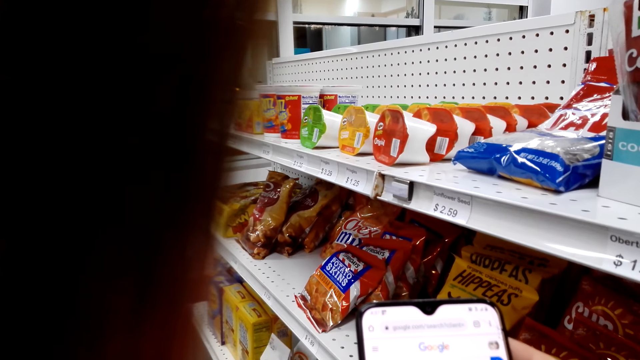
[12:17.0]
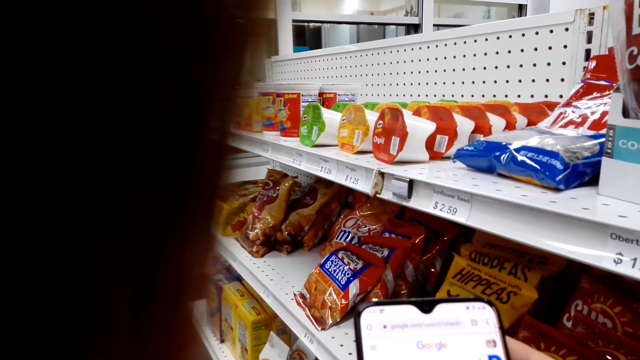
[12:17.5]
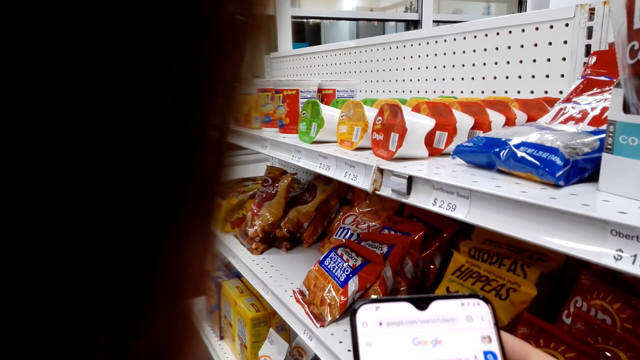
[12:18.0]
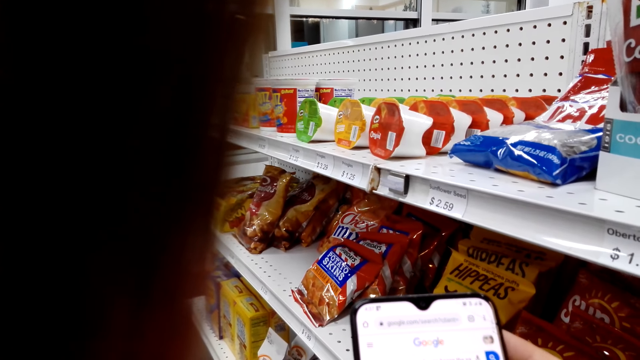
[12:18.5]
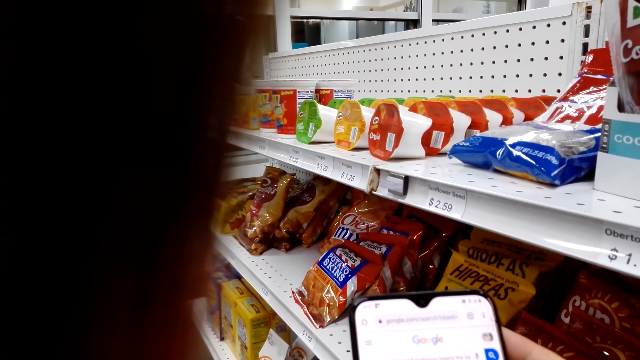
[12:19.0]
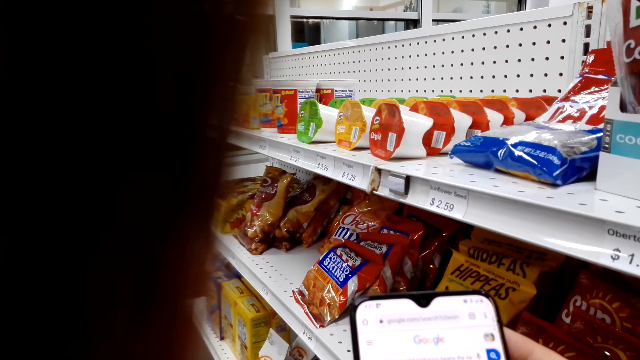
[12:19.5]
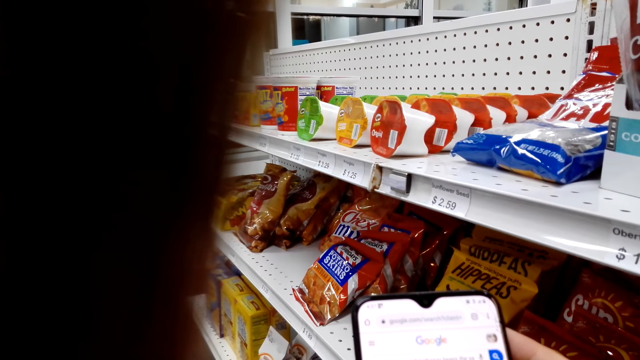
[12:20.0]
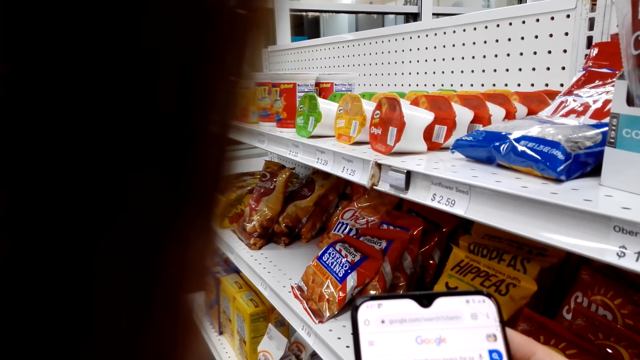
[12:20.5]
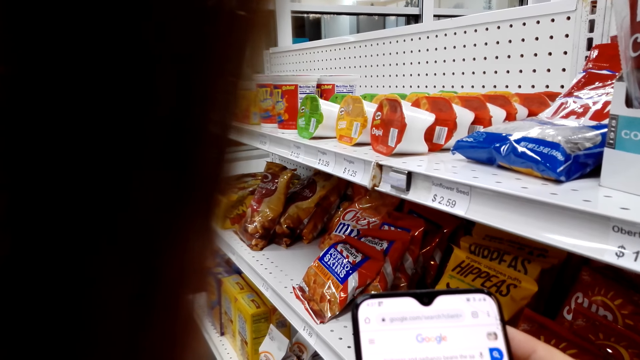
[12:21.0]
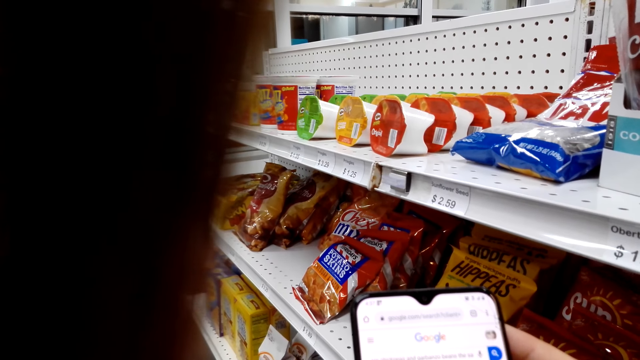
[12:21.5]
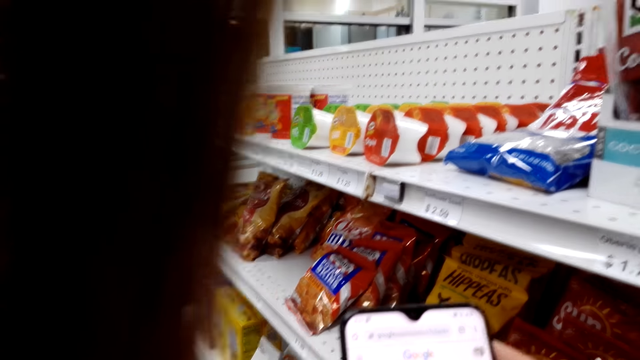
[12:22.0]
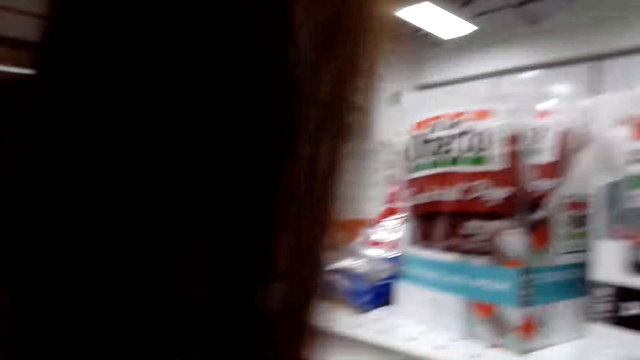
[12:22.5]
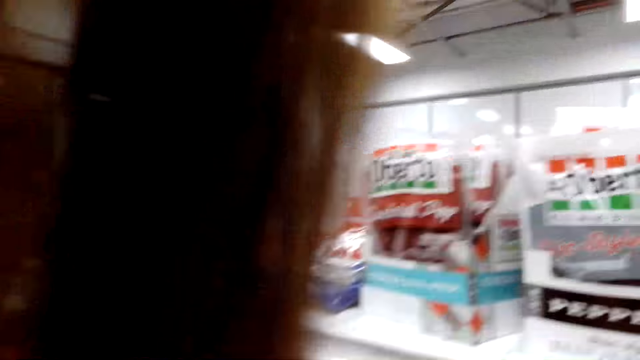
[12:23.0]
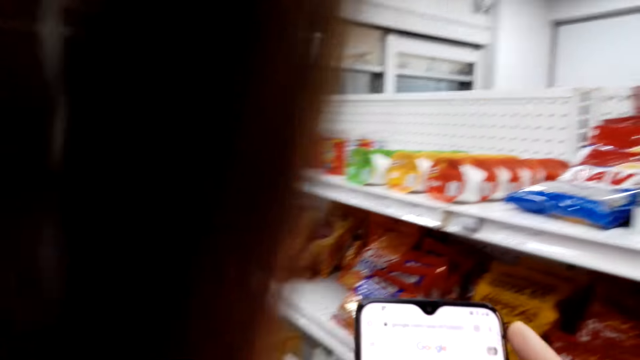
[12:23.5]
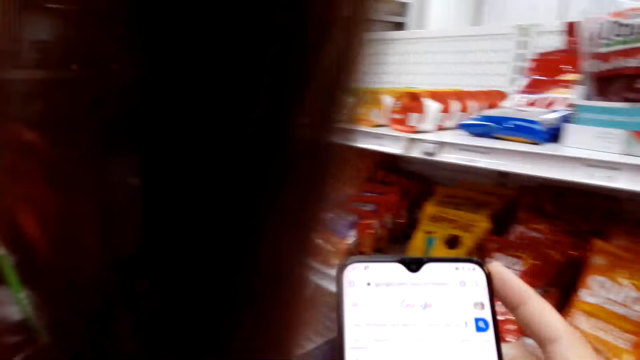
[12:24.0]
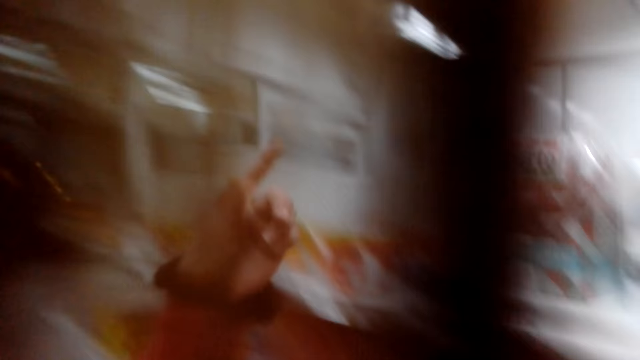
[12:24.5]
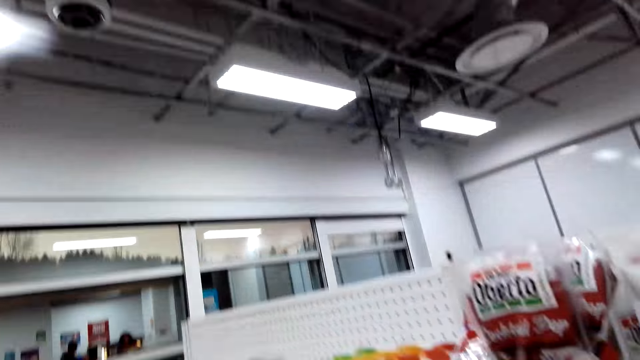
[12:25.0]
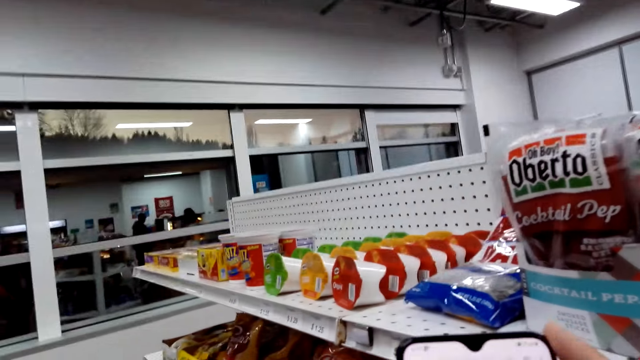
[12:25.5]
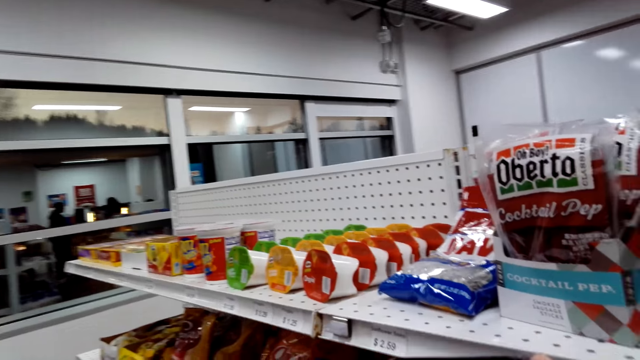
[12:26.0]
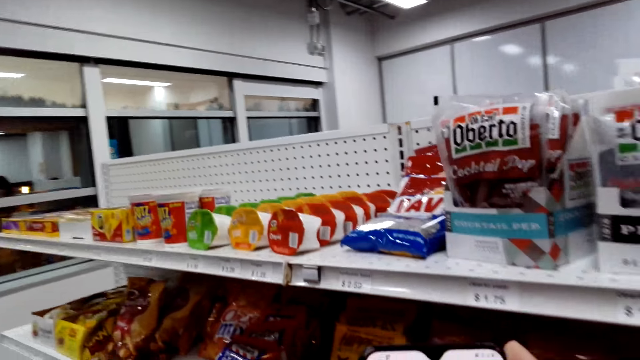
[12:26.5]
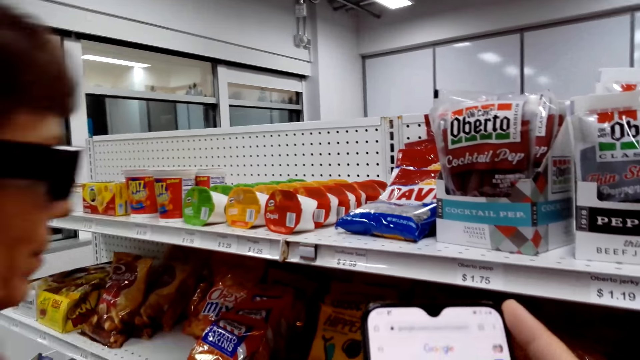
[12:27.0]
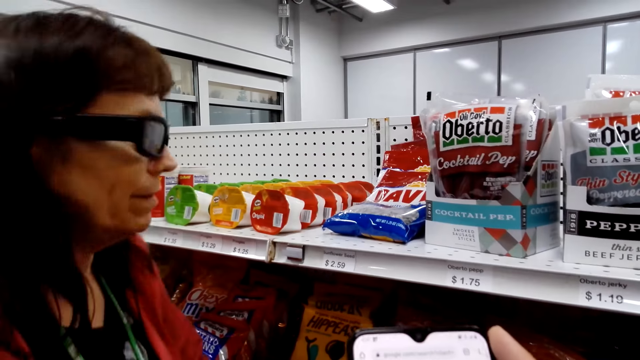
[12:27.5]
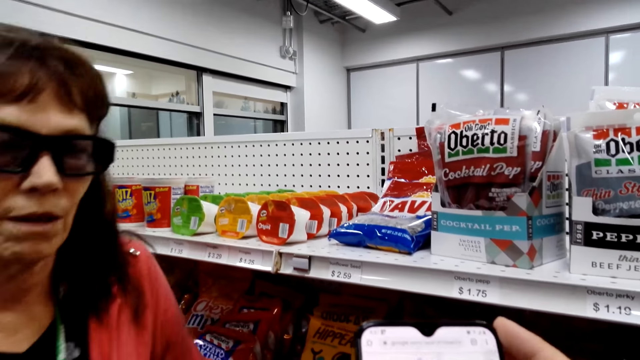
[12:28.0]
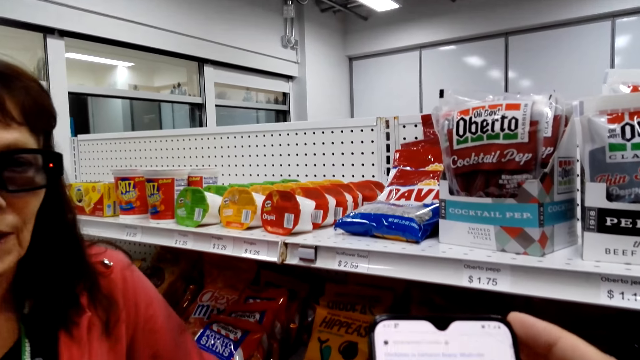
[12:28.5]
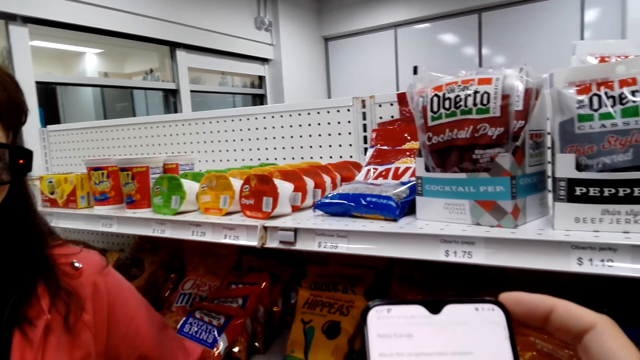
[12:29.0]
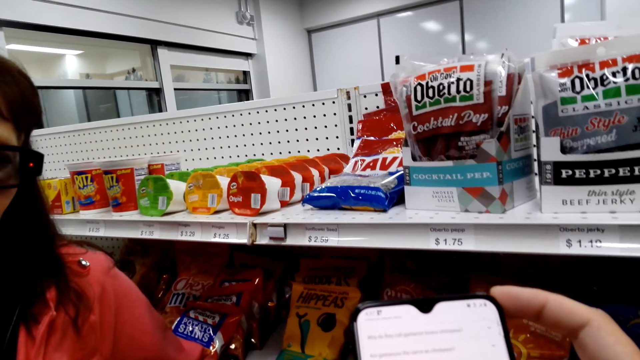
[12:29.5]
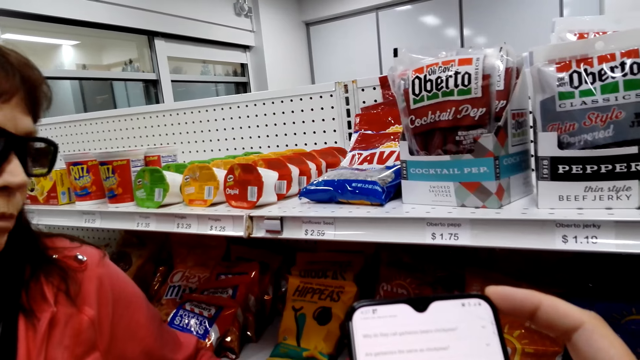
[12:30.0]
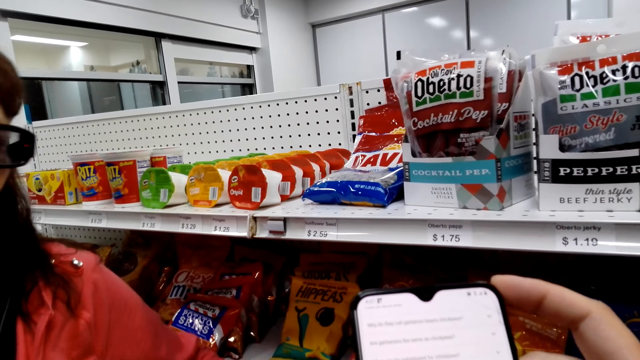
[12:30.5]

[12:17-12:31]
The camera wearer looks around. They operate the phone. They look around. They operate the phone.

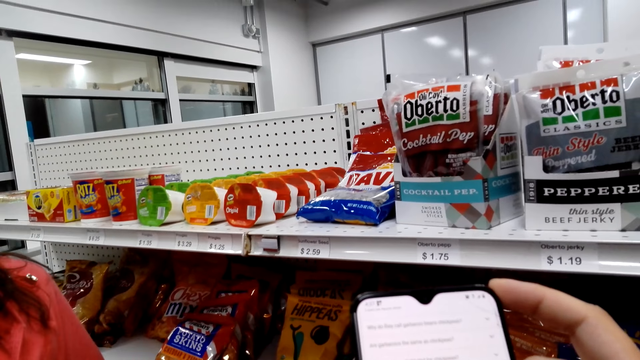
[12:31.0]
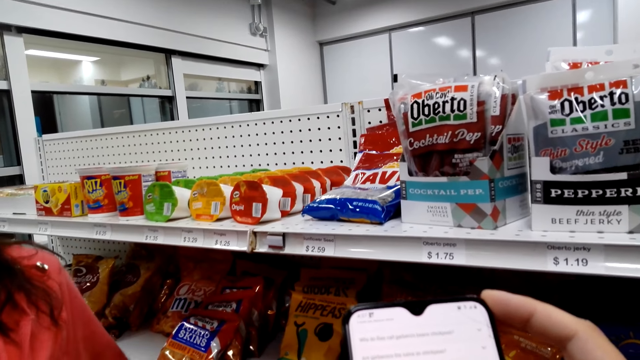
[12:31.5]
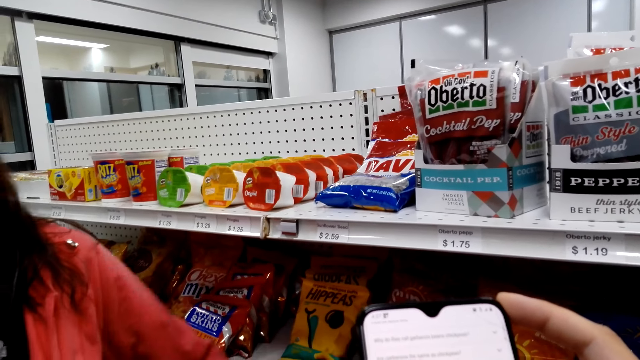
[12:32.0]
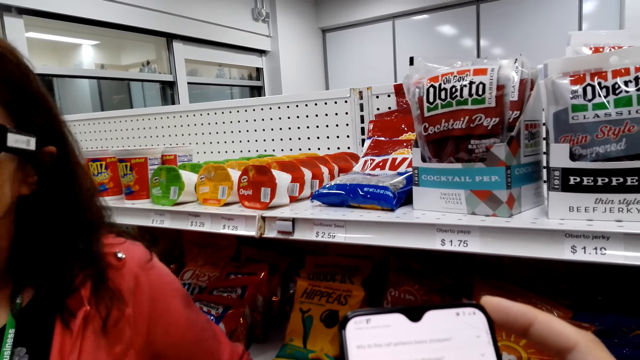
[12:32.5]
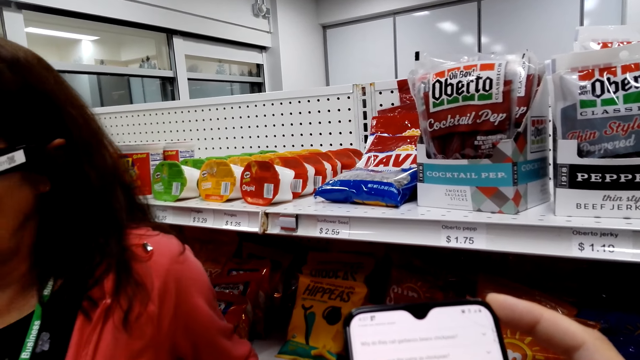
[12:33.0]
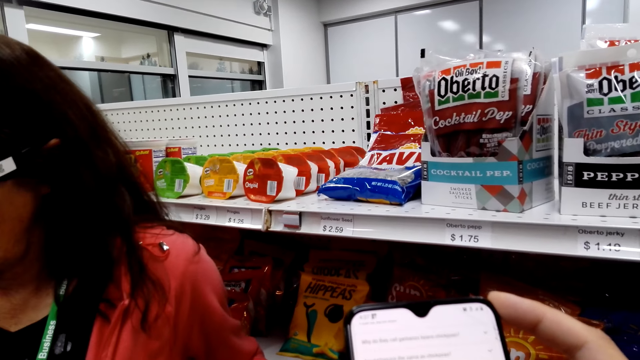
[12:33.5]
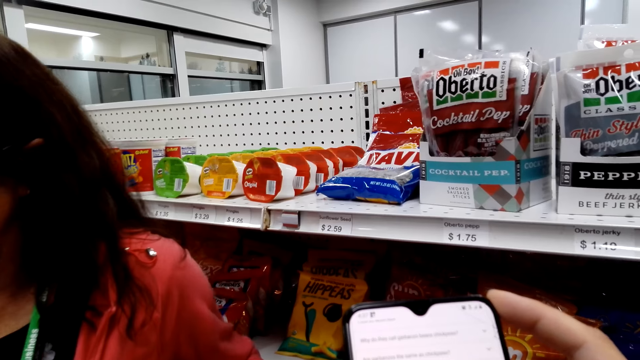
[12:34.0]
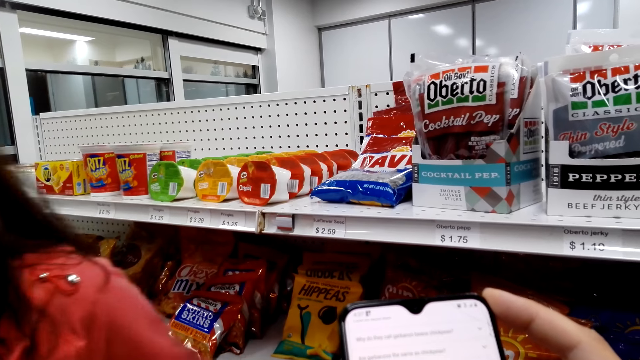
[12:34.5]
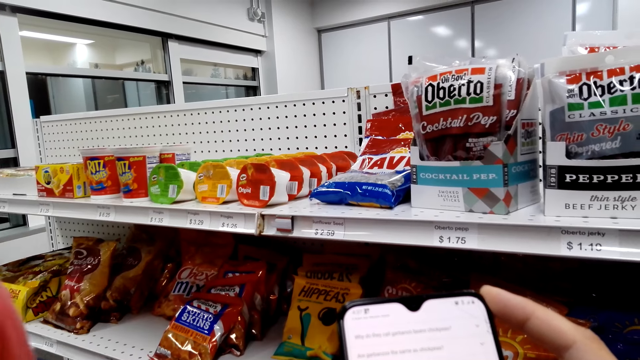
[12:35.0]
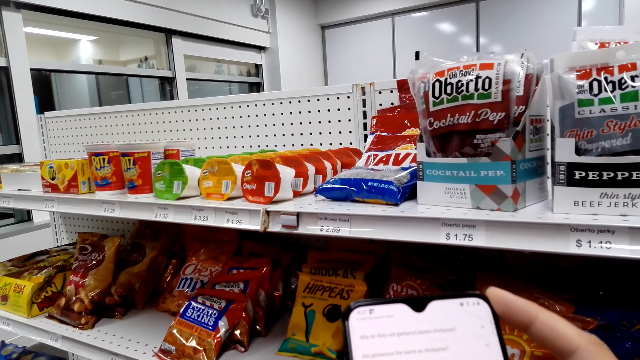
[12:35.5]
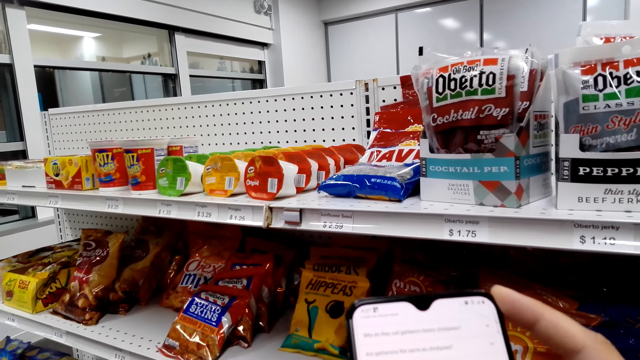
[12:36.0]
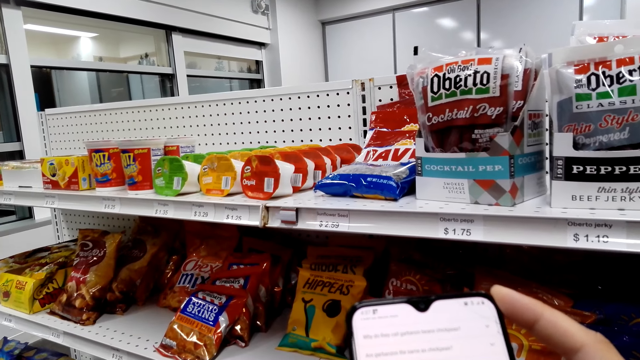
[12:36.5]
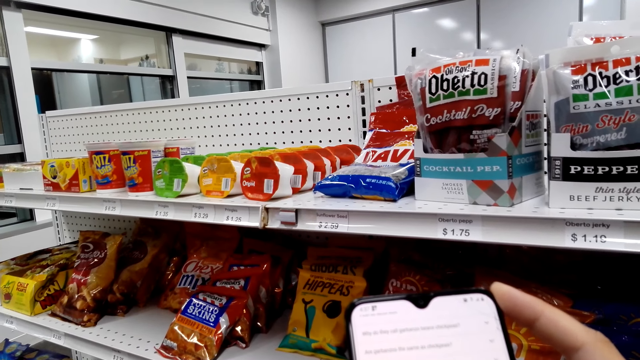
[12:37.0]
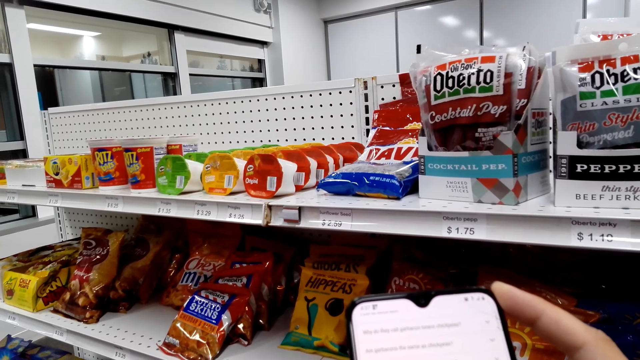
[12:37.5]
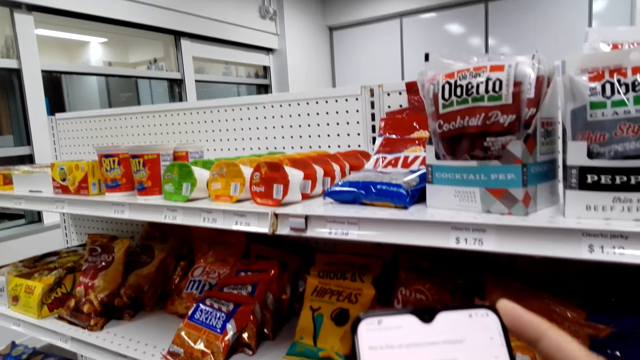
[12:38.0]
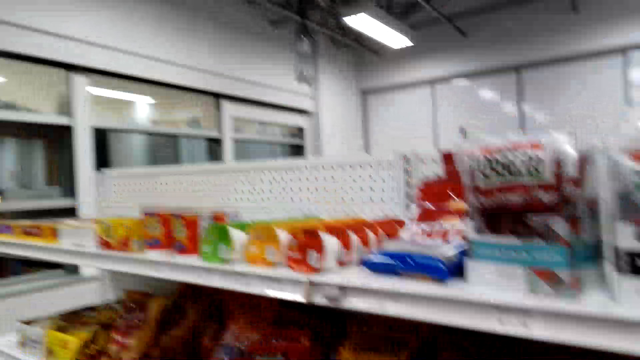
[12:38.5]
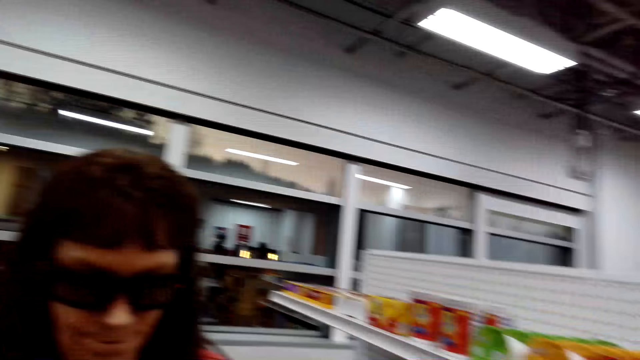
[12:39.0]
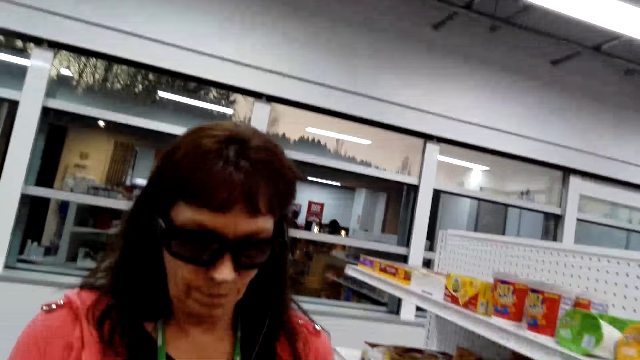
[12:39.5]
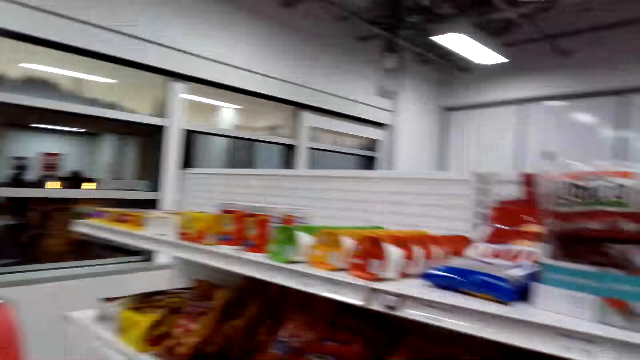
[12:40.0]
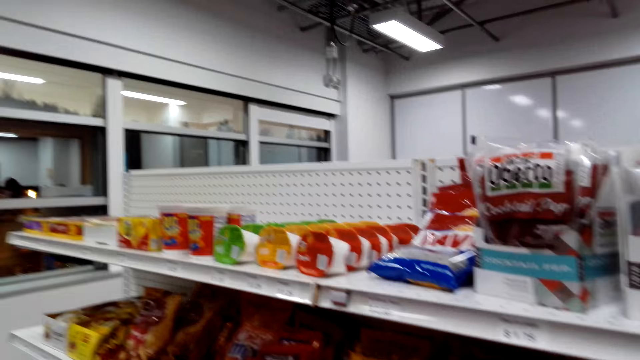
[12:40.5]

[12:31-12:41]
The camera wearer looks around.
